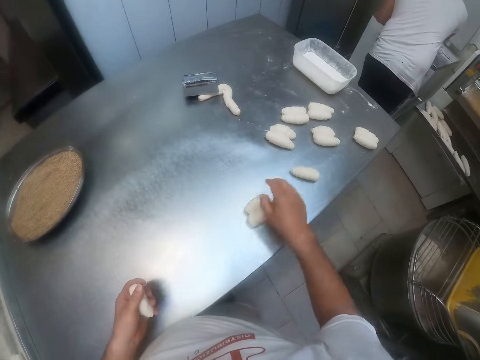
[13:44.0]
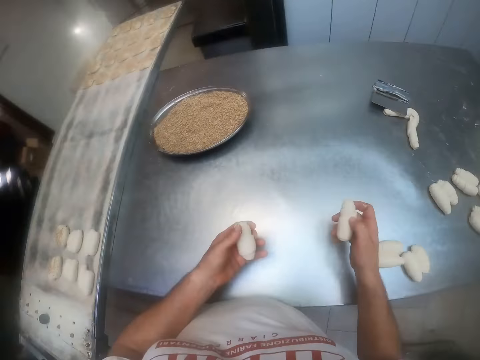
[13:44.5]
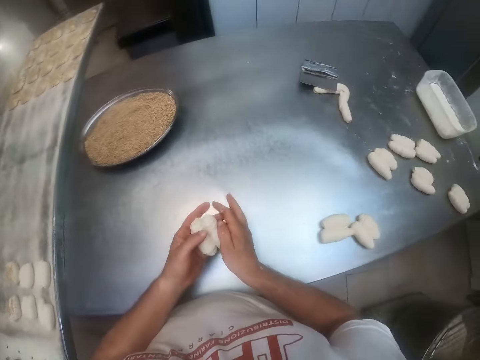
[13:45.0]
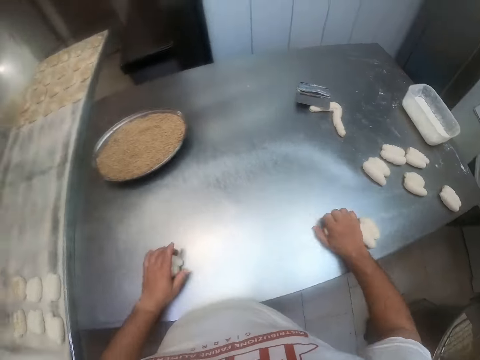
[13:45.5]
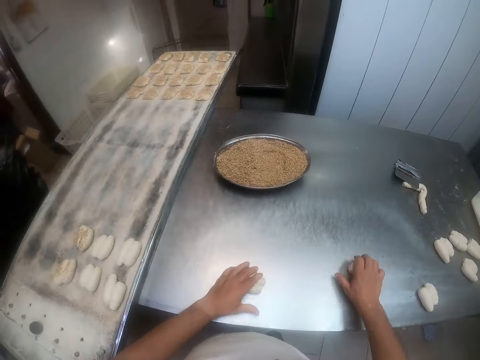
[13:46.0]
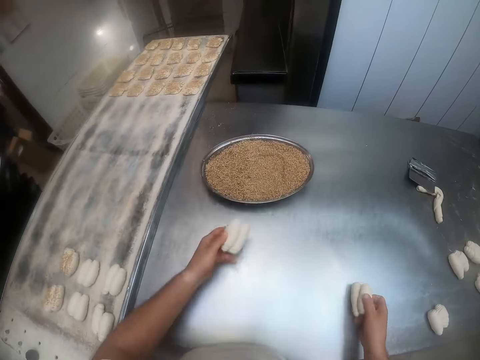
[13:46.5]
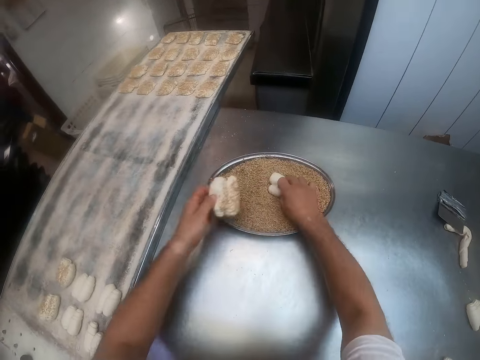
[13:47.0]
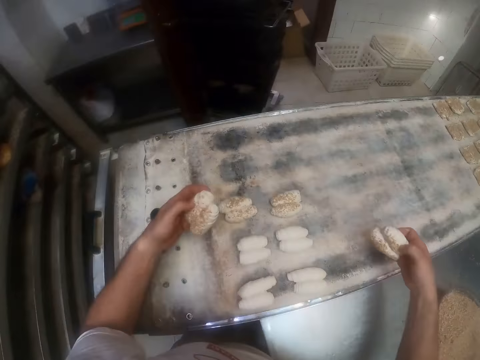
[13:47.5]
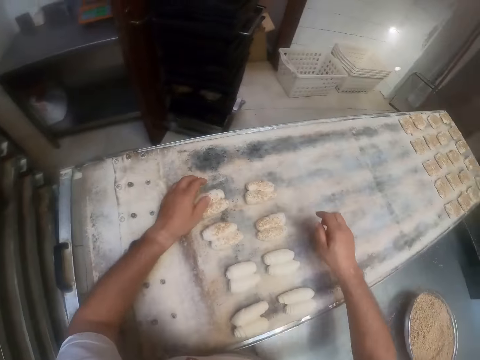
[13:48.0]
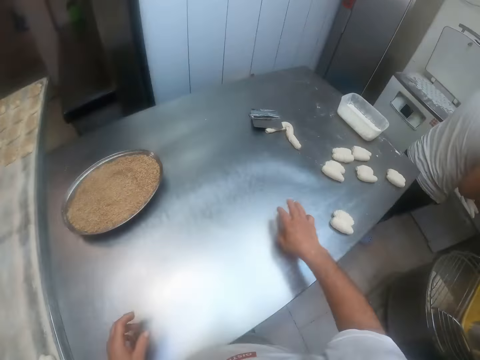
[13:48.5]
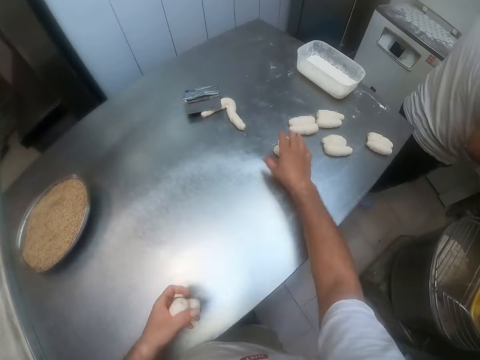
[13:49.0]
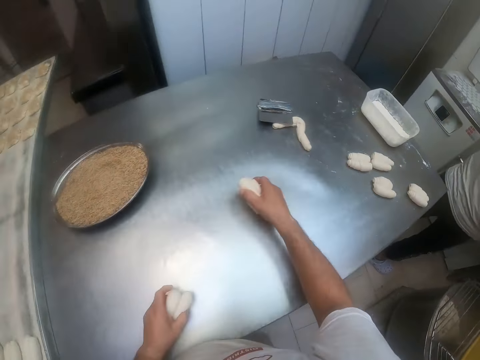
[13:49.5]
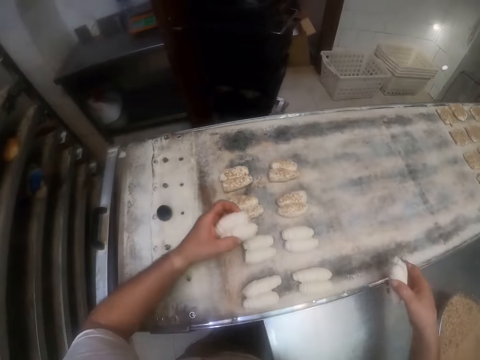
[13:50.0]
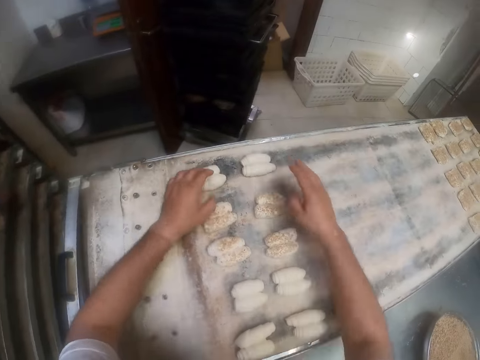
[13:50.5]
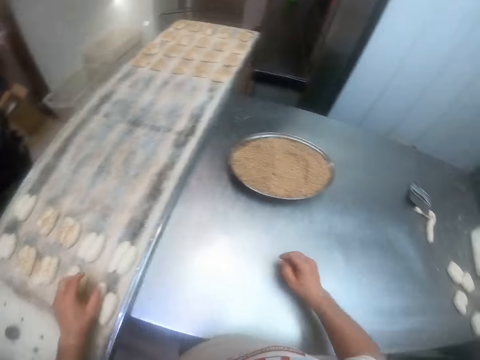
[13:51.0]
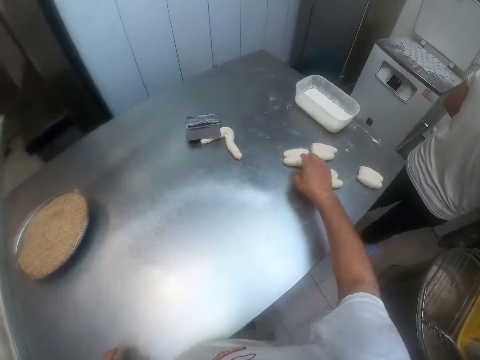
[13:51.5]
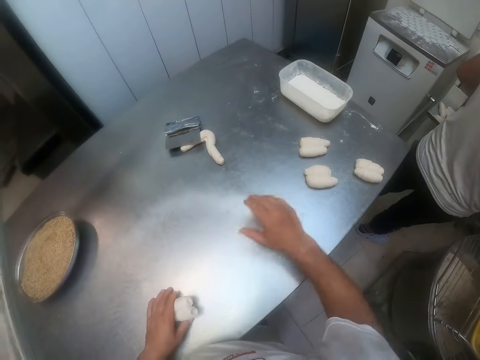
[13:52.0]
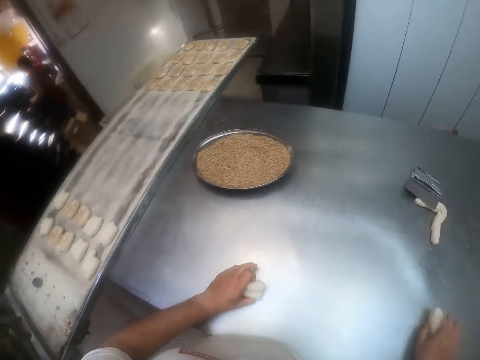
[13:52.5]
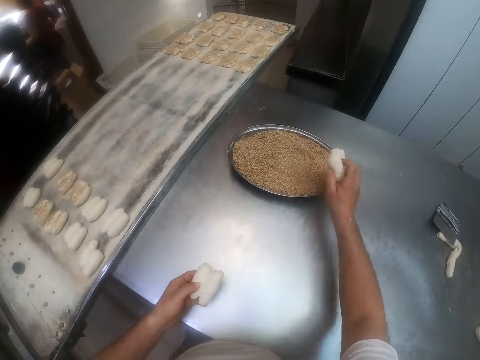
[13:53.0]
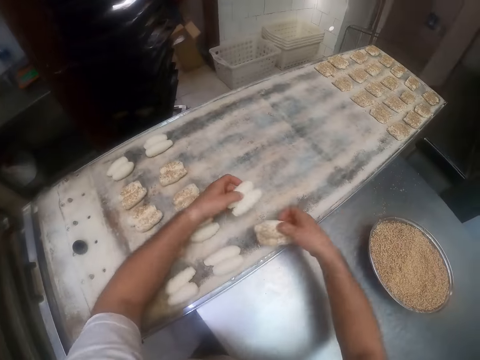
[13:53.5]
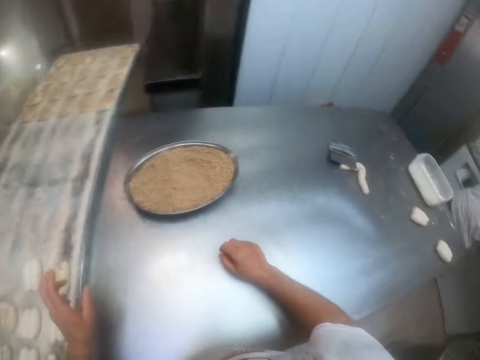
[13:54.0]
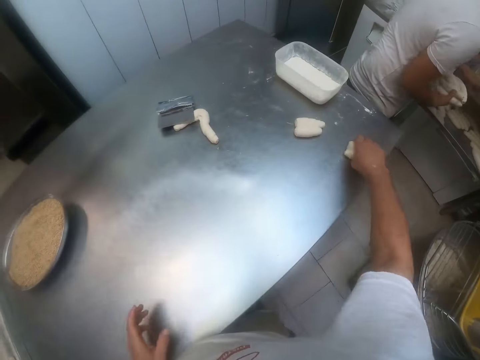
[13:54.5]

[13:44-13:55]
The camera wearer picks a grinded dough from the dough table with his right hand. He passes the grinded dough from his right hand to his left hand. He arranges the dough on the table. He picks a grinded dough from the dough table with his right hand. He passes the grinded dough from his right hand to his left hand. He puts the dough together. He picks two bread rolls on the table with his right hand. He kneads the bread rolls in both hands on the table. He dips the two bread rolls in his left hand into a tray of wheat on the table. He mixes the dough with the grains. He removes the two bread rolls in his left hand from the tray of wheat on the table, dips the two bread rolls in his right hand into the tray of wheat on the table, and removes the two bread rolls in his right hand from the tray of wheat on the table. He places the bread rolls in both hands on a baking tray. He picks two bread rolls on the table with his right hand. He passes the two bread rolls in his right hand to his left hand. He picks two bread rolls on the table with his right hand. He places the bread rolls in both hands on the baking tray. He picks two bread rolls on the table with his right hand. He passes the bread rolls in his right hand to his left hand. He picks two bread rolls from the table with his right hand. He dips the two bread rolls in his right hand into the tray of wheat on the table. He mixes the dough with the grains. He removes the two bread rolls in his right hand from the tray of wheat on the table. He places the bread rolls in both hands on the baking tray. He picks two bread rolls from the table with his right hand.

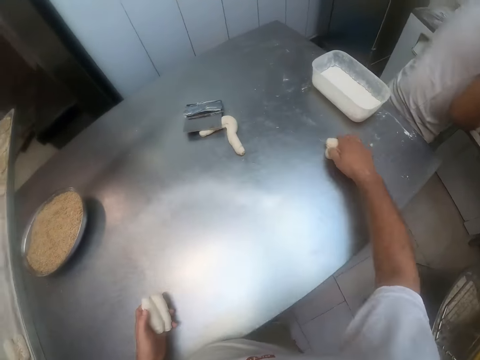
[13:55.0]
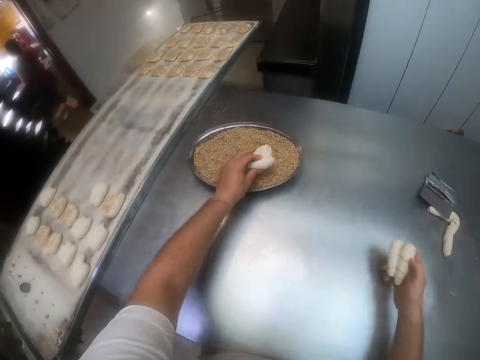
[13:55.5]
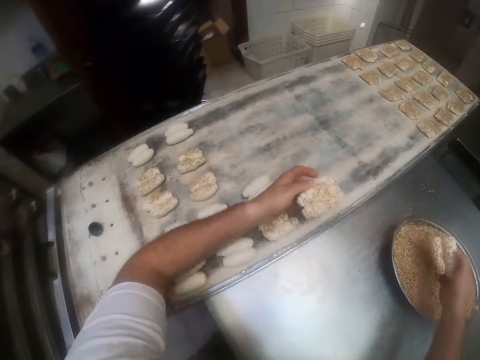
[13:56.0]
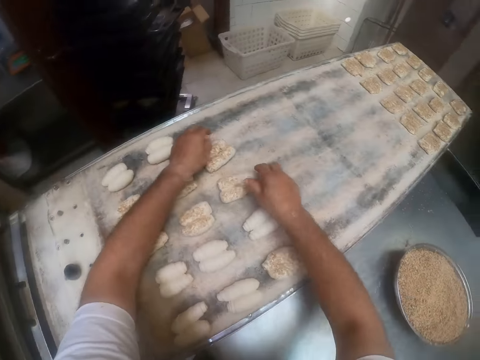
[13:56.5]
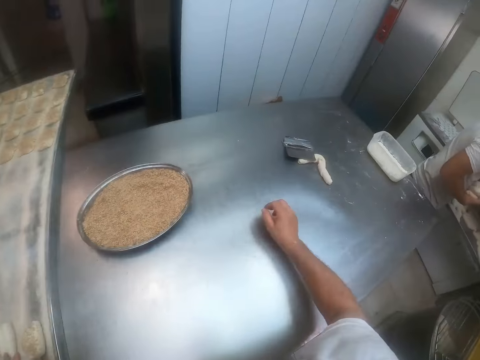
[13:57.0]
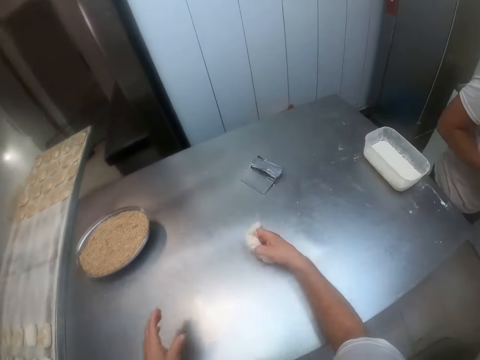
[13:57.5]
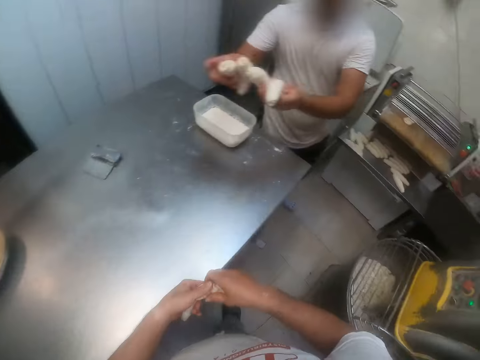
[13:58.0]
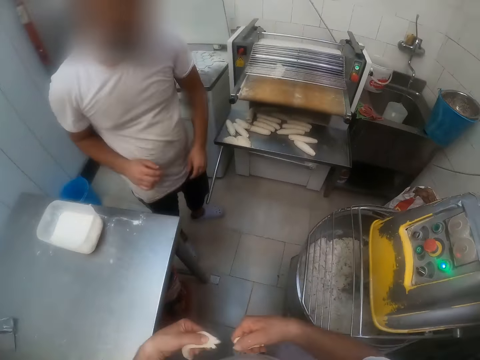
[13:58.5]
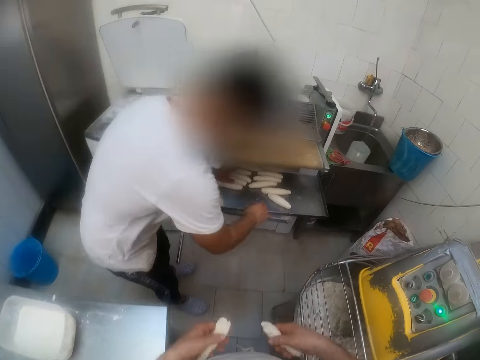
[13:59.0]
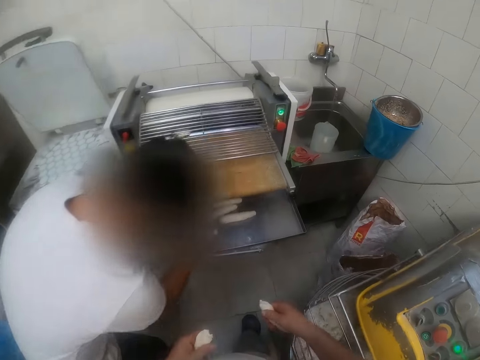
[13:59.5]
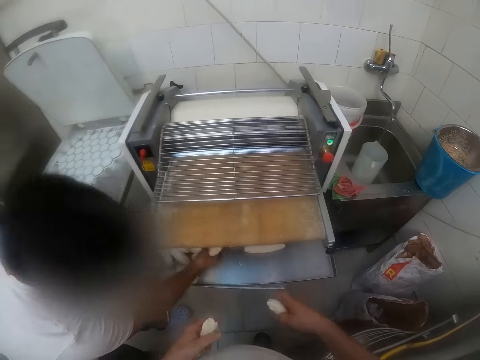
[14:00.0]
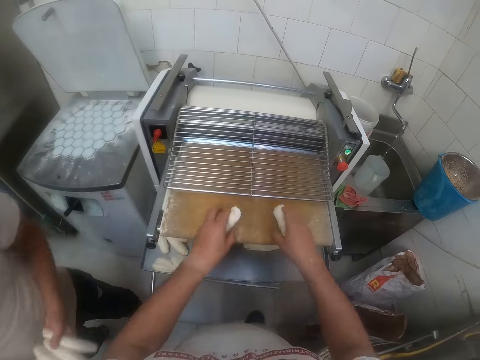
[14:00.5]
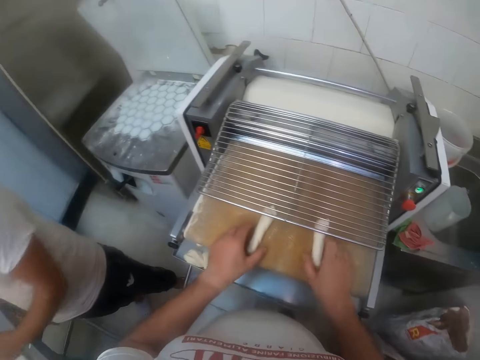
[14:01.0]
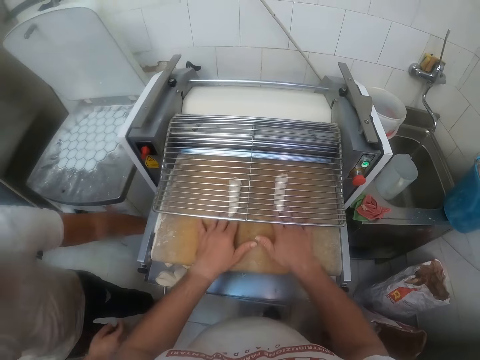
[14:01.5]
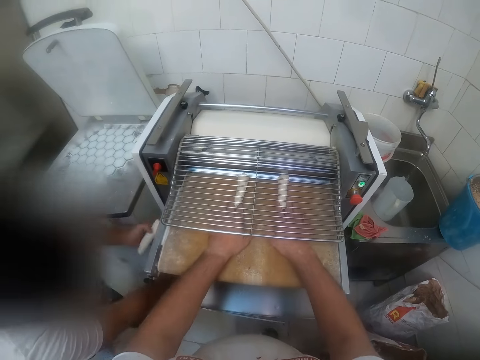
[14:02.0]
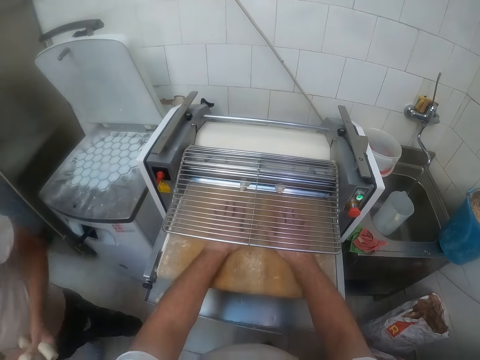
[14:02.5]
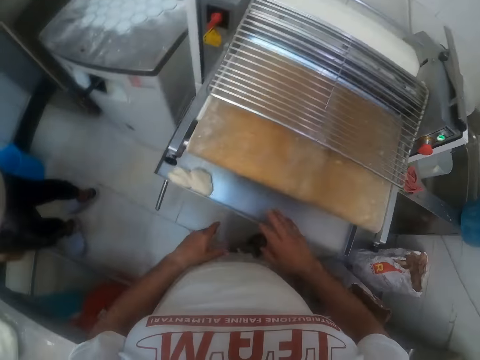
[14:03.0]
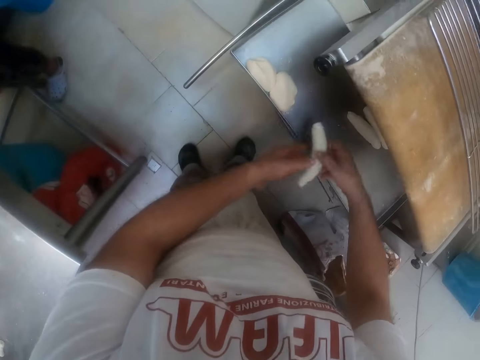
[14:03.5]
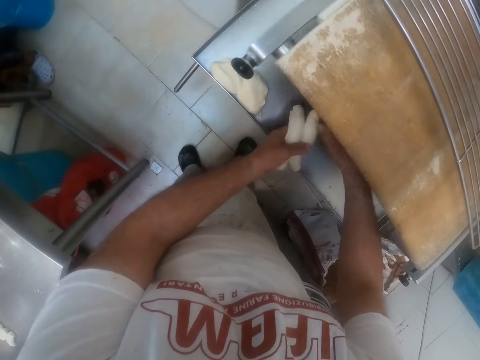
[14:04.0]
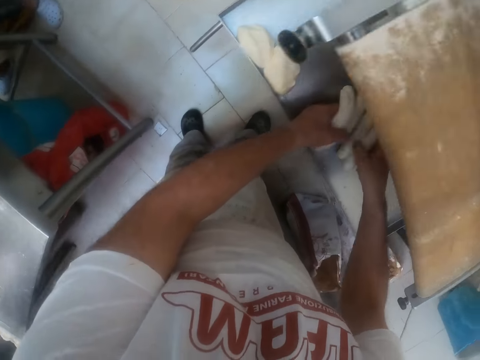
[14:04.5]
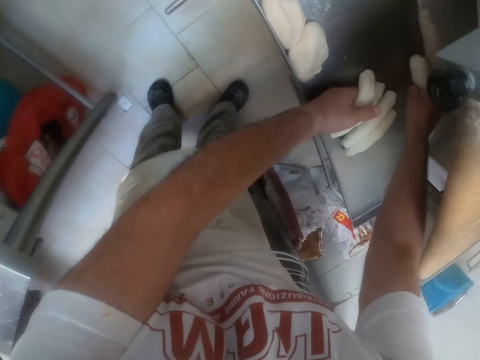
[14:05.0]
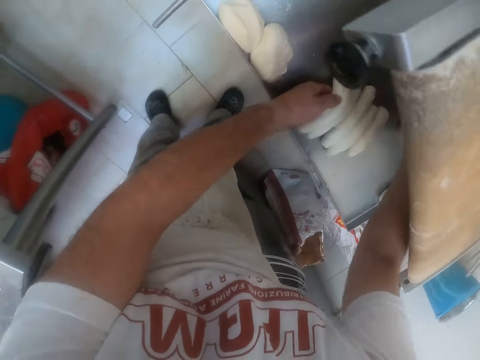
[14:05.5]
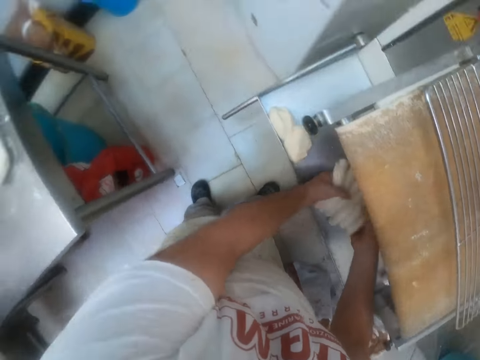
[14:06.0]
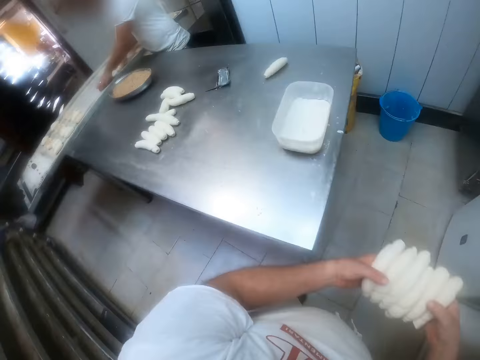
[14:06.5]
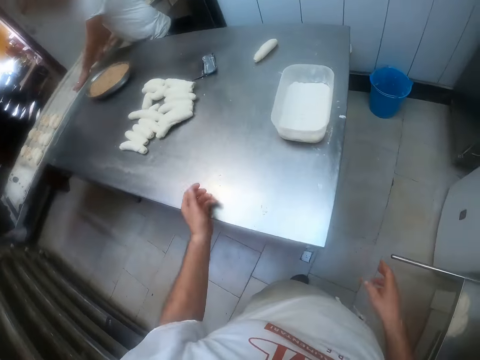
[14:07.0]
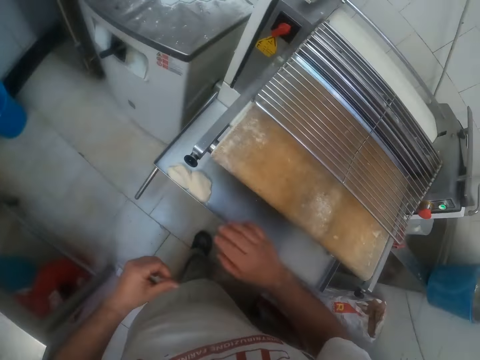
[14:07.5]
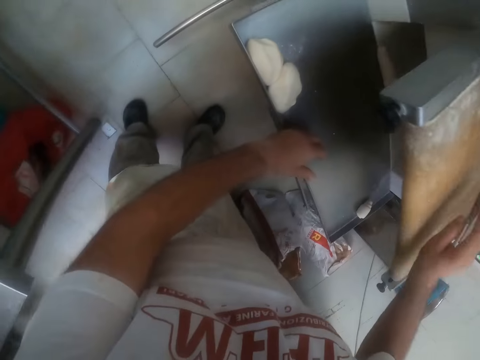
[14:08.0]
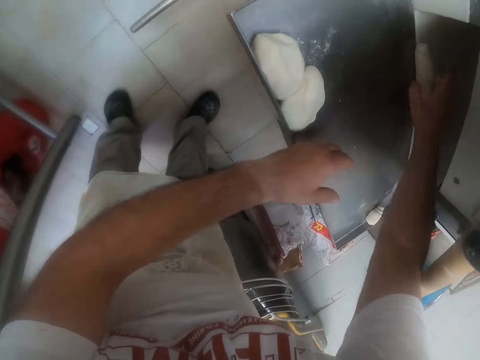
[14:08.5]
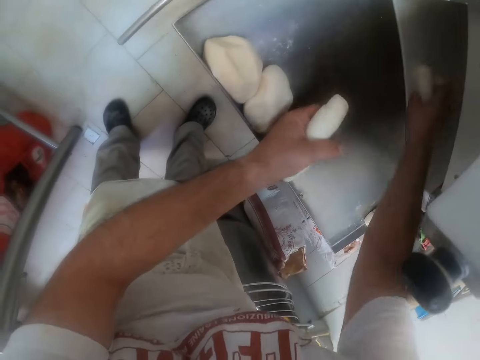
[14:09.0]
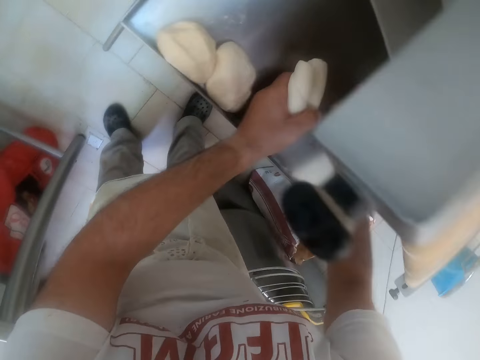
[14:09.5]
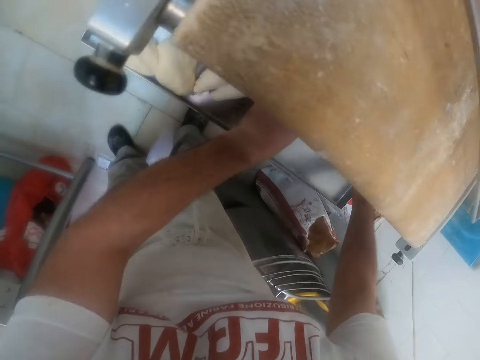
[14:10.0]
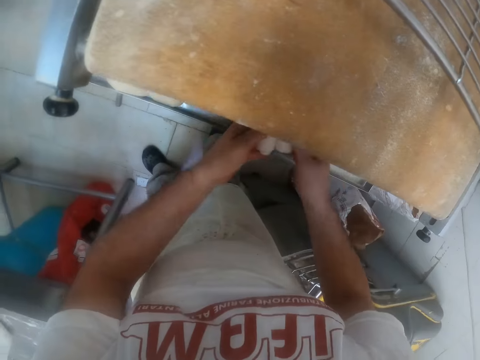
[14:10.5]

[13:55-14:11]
The camera wearer passes the bread rolls in his right hand to his left hand. He picks two bread rolls from the table with his right hand. A man arranges the dough in the dough sheeter. The camera wearer dips the two bread rolls in his left hand into the tray of wheat on the table. He mixes the dough with the grains. He removes the two bread rolls in his left hand from the tray of wheat on the table. He dips the two bread rolls in his right hand into the tray of wheat on the table. He removes the two bread rolls in his right hand from the tray of wheat on the table. He places the bread rolls in both hands on the baking tray. He picks up a rolled dough on the table with his right hand. He holds the bread rolls in both hands. The man holds some bread rolls in both hands. He drops the bread rolls in his hands on the table. The camera wearer cuts the rolled dough in his hands into two. The man picks some bread rolls from a rolling machine with both hands. The camera wearer drops the rolled dough in his hands on the rolling machine plate. The man picks some bread rolls from the rolling machine with both hands. The camera wearer picks a bread roll from the rolling machine with both hands. He passes the bread roll in his right hand to his left hand. He picks a bread roll from the rolling machine with his right hand. He passes the bread roll in his right hand to his left hand. He picks two bread rolls from the rolling machine with his right hand. He passes the two bread rolls in his right hand to his left hand. He picks a bread roll from the rolling machine with his right hand. He passes the bread roll in his right hand to his left hand. He picks a bread roll from the rolling machine with his right hand. He passes the bread roll in his right hand to his left hand. He holds the bread rolls in both hands. He drops the bread rolls in his hands on the table. He touches a mesh on the rolling machine with his right hand. He picks a bread roll from the rolling machine with his right hand. He passes the bread roll in his right hand to his left hand. He picks a bread roll from the rolling machine with his right hand. He passes the bread roll in his right hand to his left hand. He picks a bread roll from the rolling machine with his right hand.
